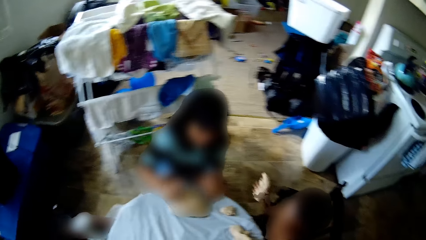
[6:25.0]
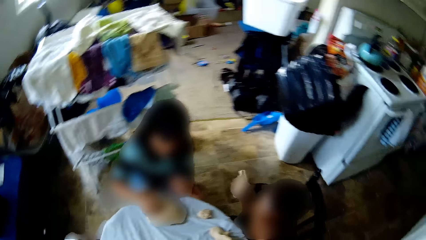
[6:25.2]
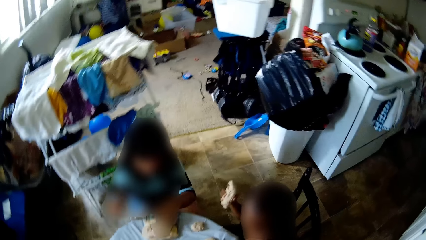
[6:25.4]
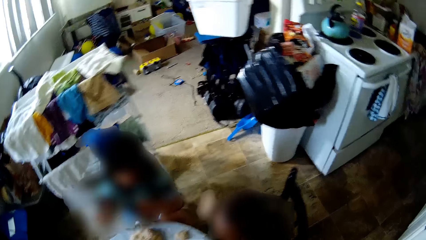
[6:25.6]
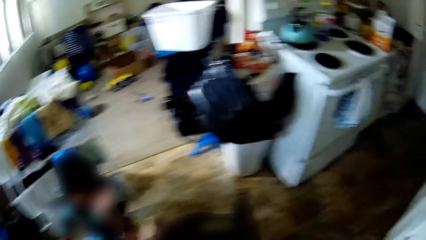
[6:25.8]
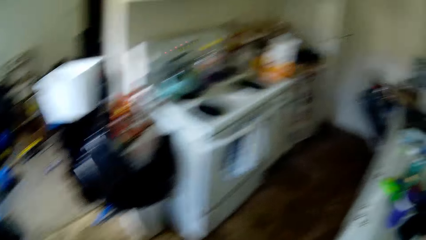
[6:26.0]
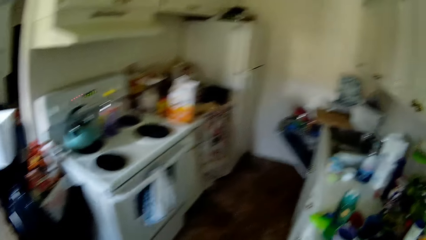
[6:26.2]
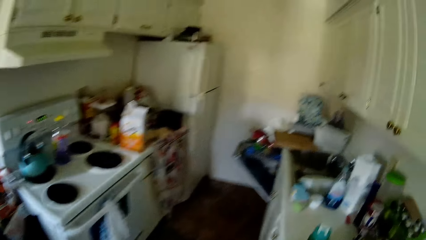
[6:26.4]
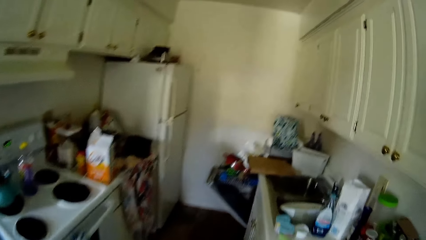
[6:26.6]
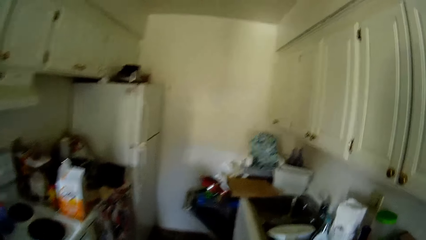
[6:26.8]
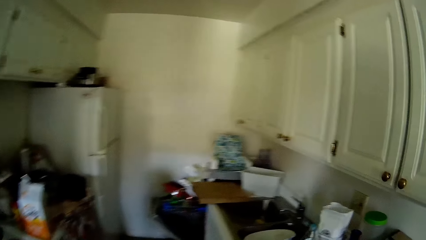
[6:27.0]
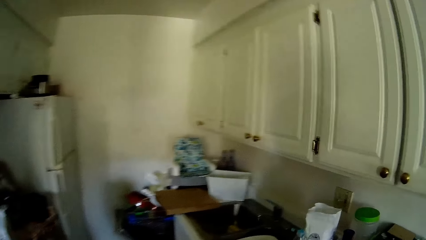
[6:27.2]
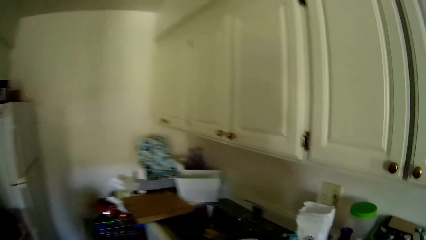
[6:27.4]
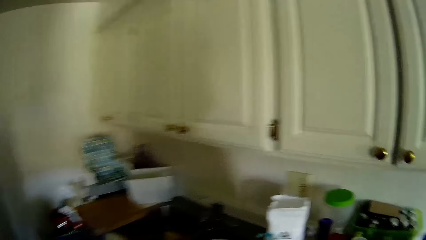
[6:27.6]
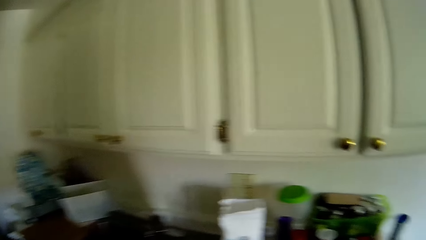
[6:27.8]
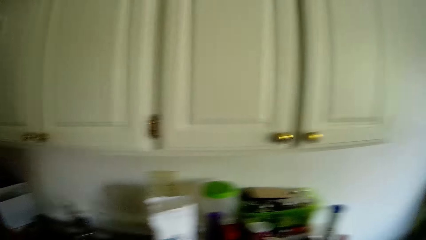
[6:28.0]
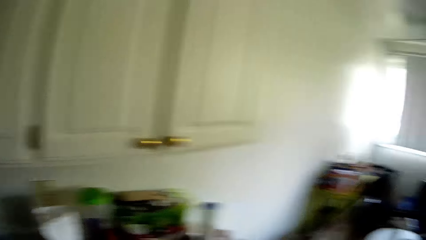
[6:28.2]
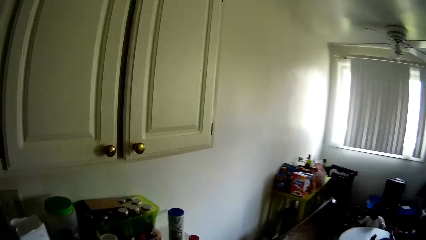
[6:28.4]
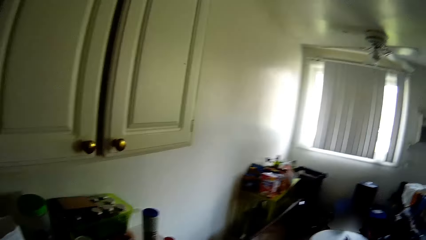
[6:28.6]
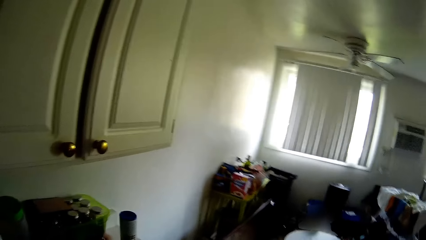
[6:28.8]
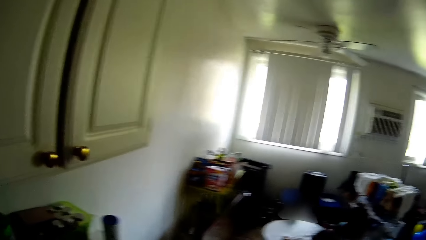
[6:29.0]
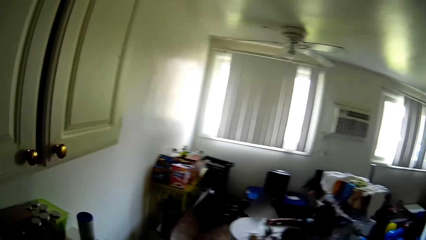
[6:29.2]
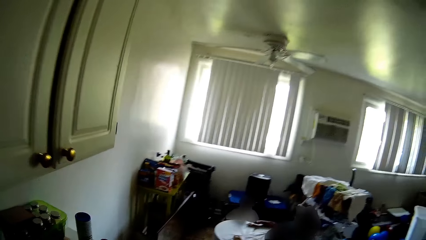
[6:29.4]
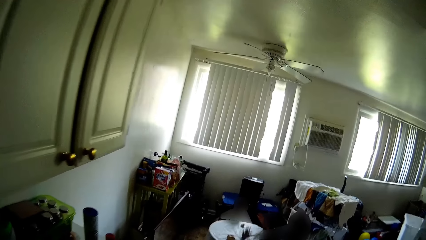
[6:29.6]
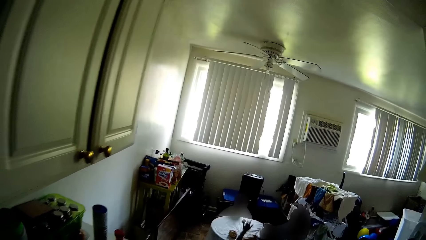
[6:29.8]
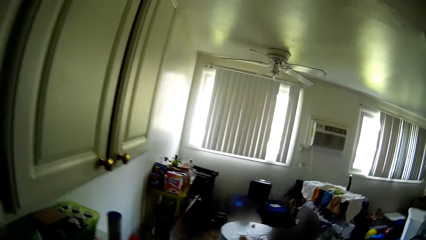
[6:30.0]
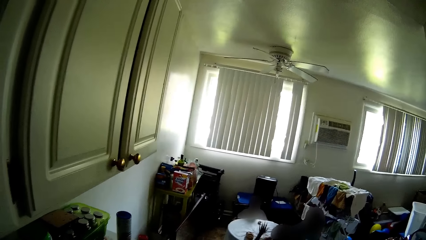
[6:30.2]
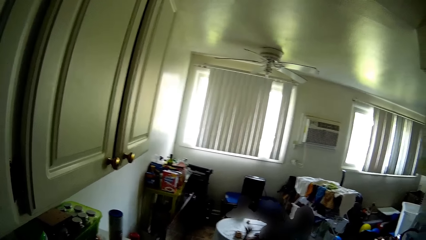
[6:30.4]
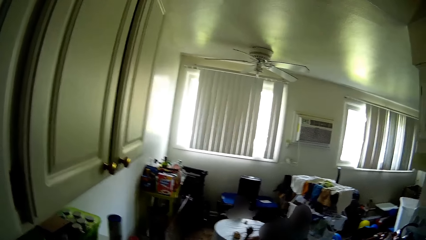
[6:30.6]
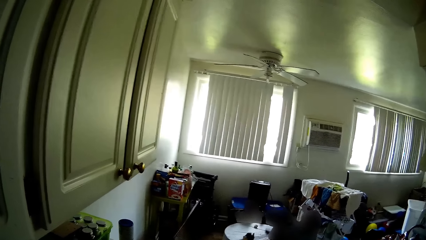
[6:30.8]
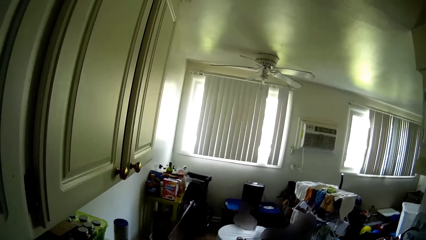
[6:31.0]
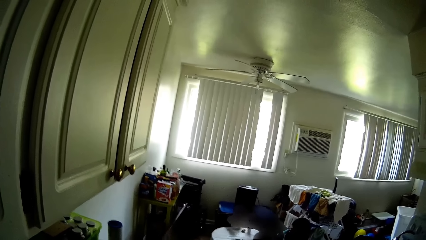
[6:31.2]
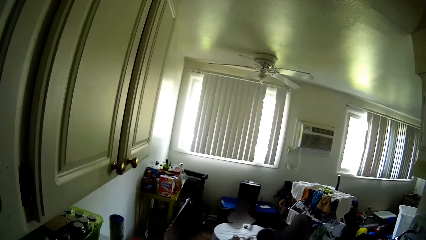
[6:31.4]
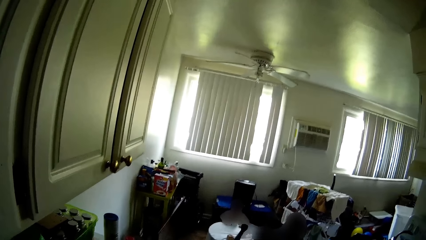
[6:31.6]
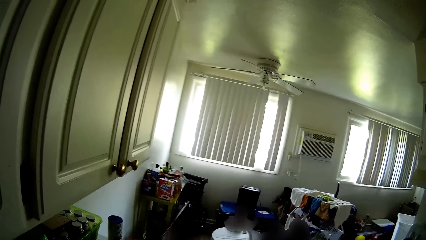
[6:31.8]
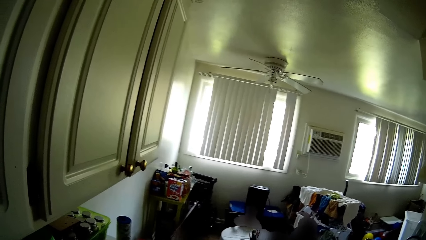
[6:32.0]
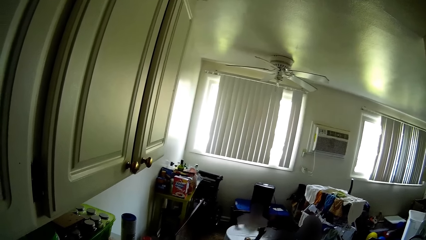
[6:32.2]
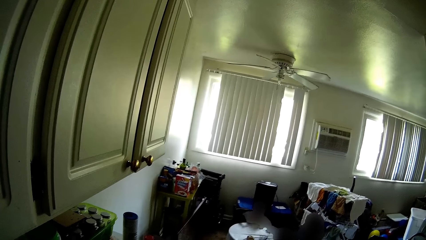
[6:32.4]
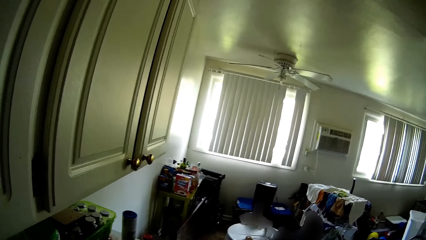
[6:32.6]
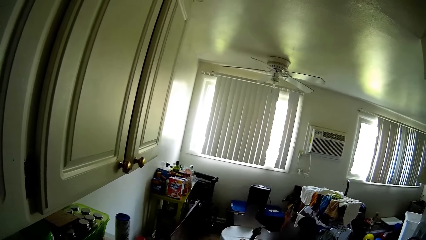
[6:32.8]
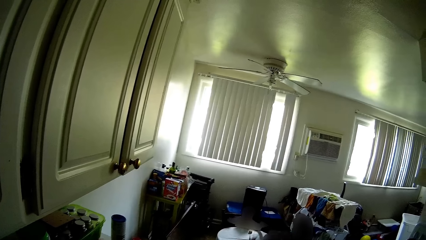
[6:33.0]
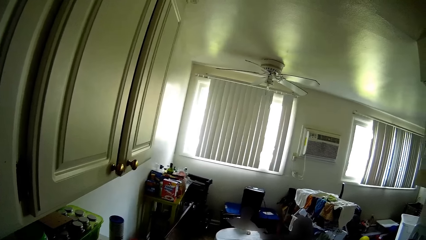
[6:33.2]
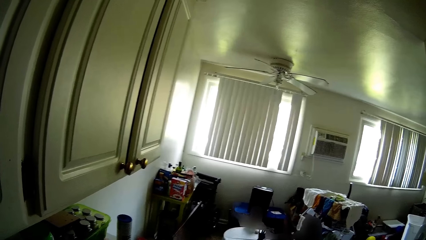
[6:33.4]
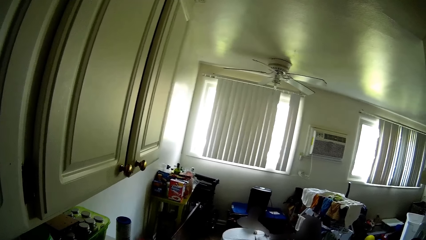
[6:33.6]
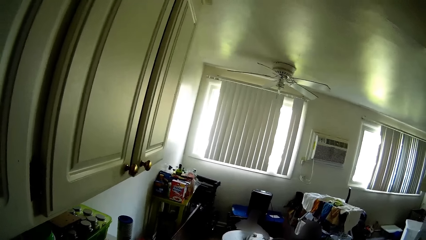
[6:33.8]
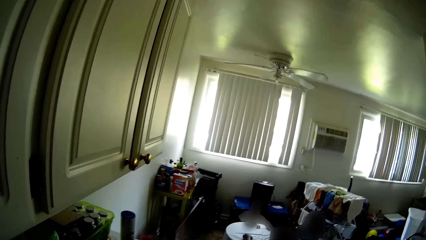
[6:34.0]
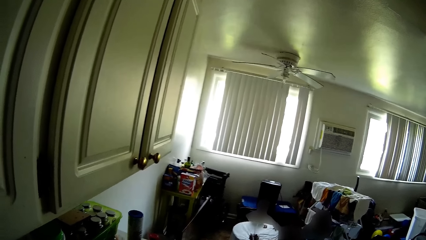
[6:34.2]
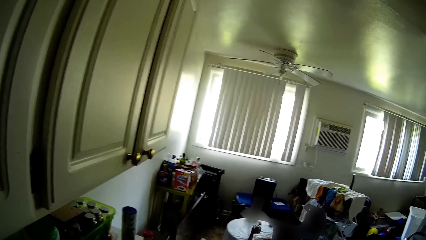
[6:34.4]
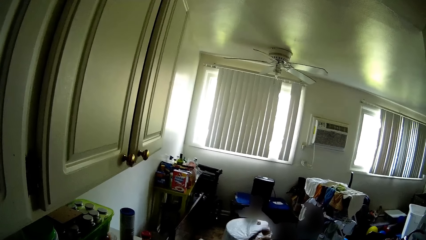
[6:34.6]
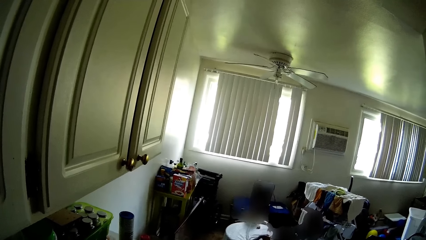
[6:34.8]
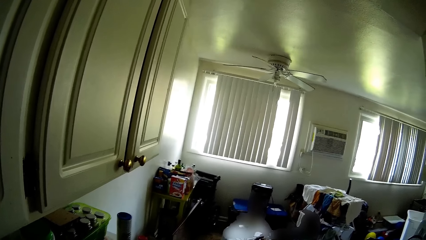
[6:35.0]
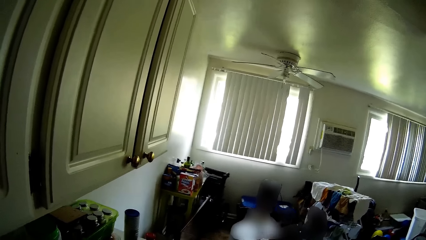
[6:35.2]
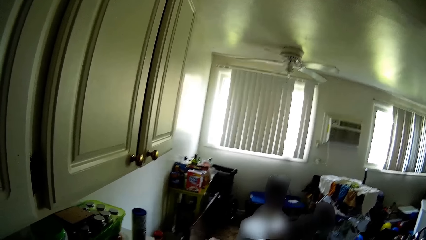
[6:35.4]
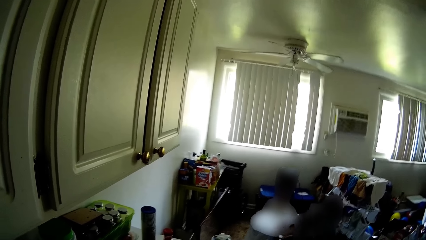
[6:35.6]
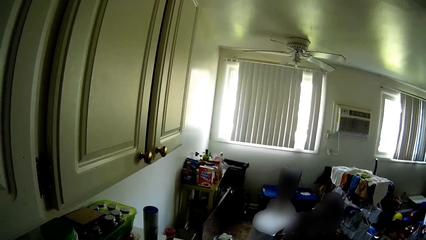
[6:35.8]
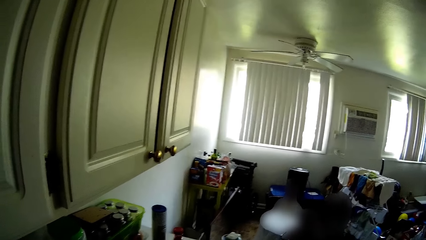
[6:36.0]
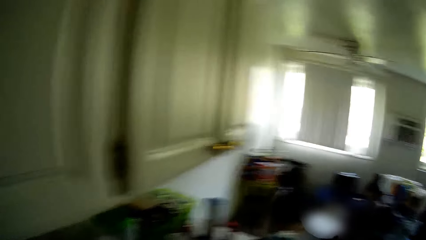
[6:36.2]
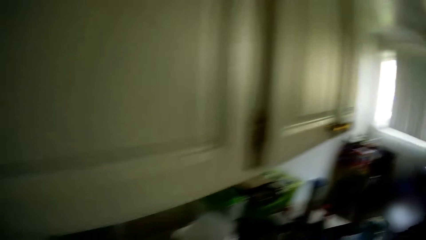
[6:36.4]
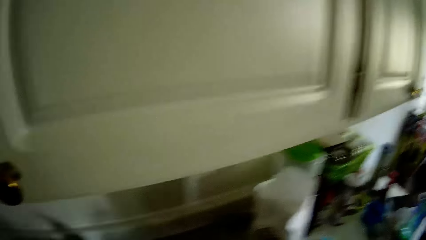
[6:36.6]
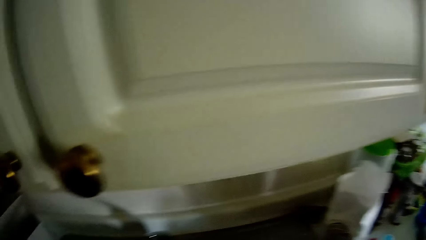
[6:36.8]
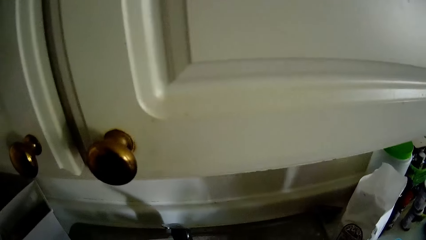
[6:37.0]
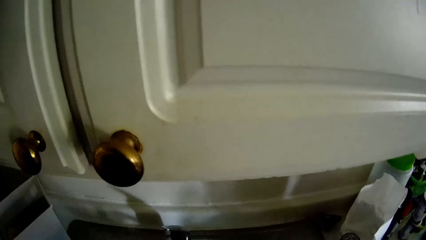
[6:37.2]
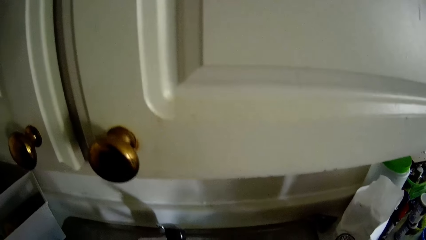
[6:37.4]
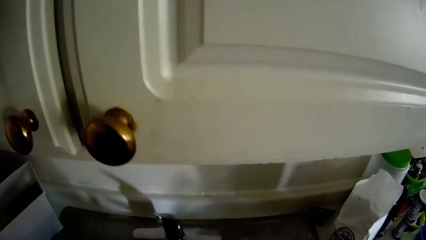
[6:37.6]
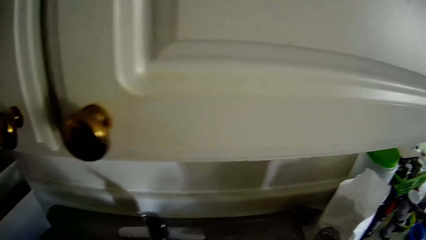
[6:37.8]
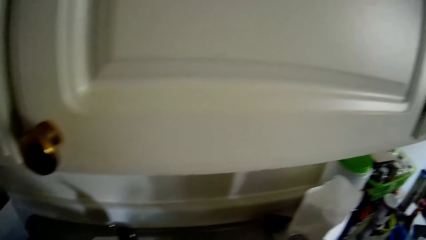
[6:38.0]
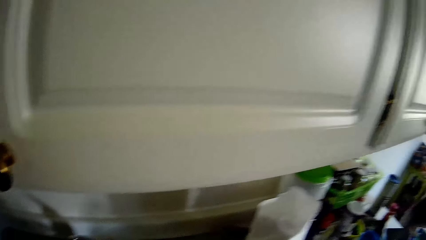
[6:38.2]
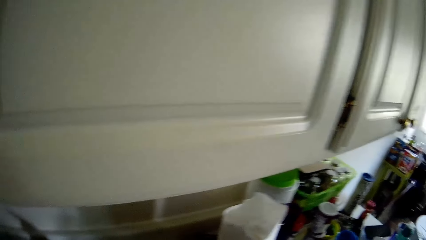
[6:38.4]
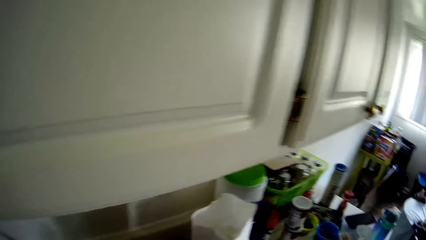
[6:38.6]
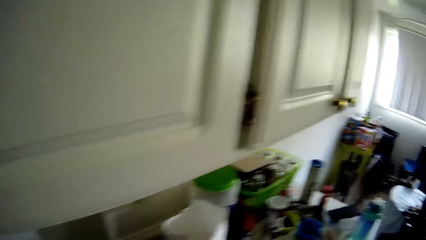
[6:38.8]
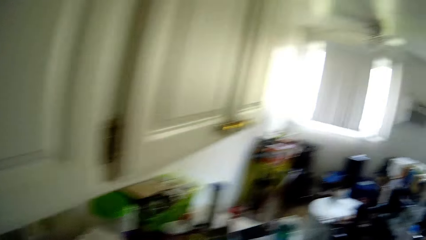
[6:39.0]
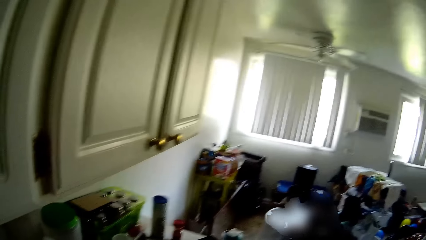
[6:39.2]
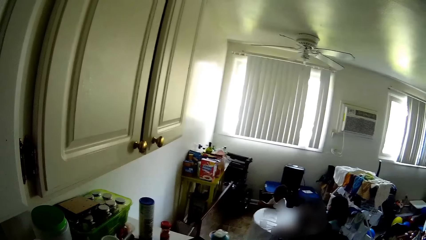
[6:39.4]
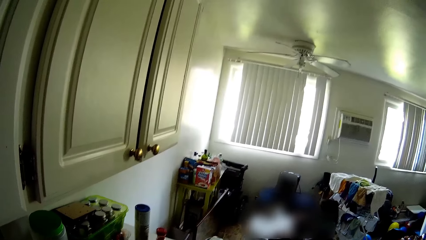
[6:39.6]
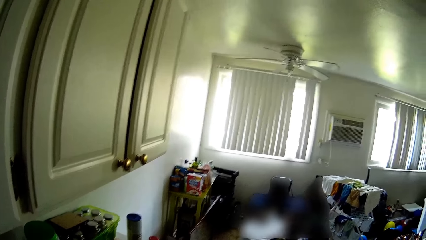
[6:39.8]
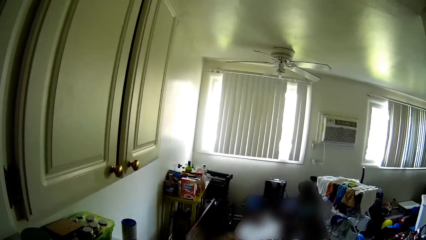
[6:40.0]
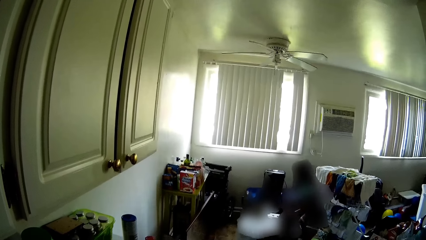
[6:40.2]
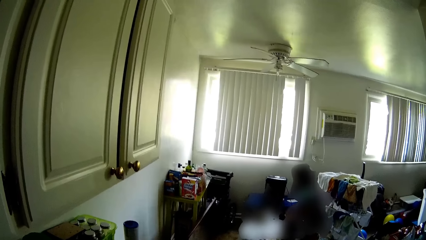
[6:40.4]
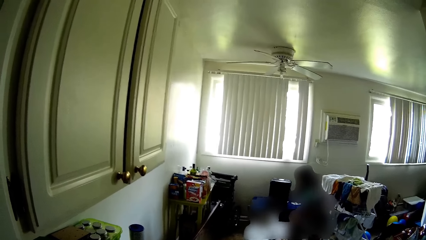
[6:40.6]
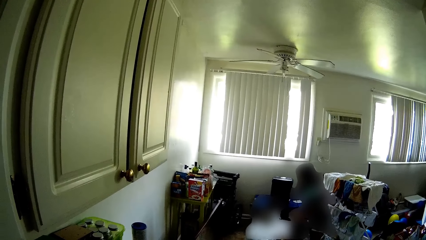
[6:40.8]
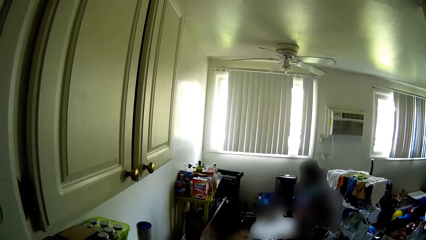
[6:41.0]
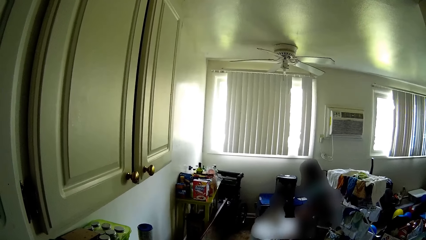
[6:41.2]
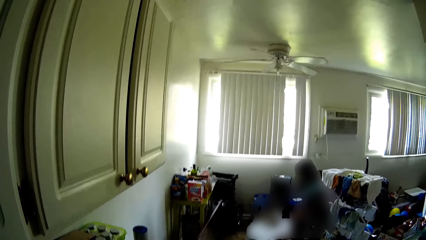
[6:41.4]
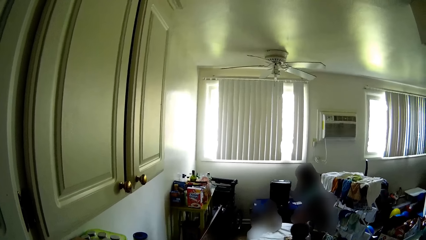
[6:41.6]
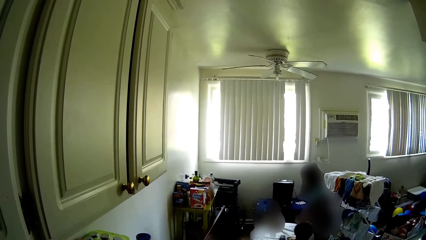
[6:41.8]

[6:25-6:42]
The camera wearer converses with the baby and the girl. They walk back into the kitchen. They look around. The baby scratches the table with both hands.
